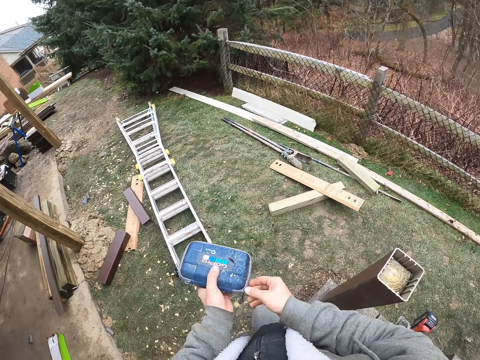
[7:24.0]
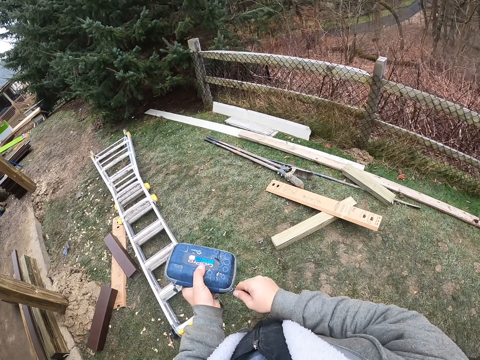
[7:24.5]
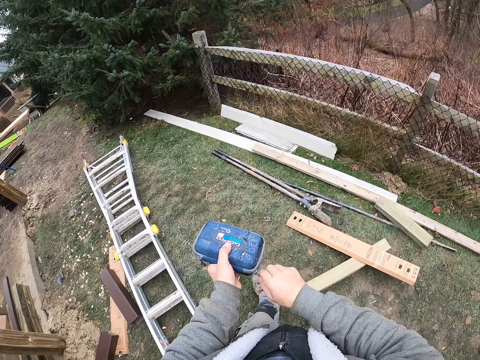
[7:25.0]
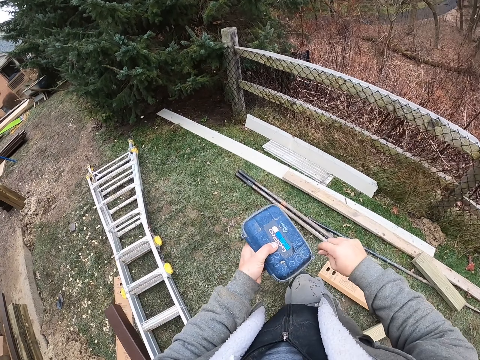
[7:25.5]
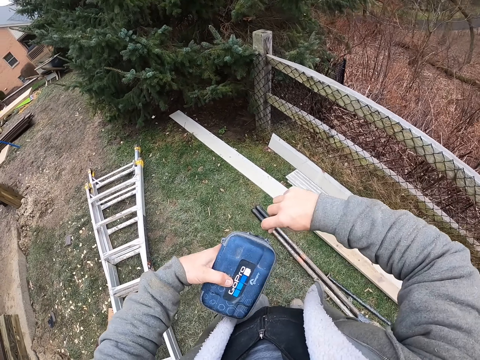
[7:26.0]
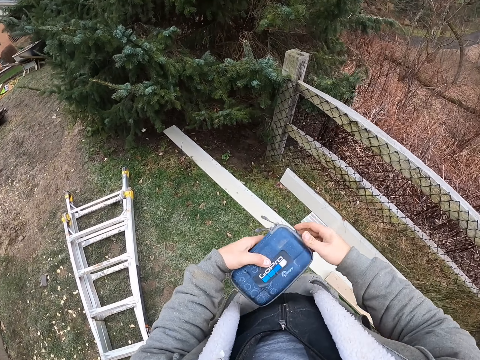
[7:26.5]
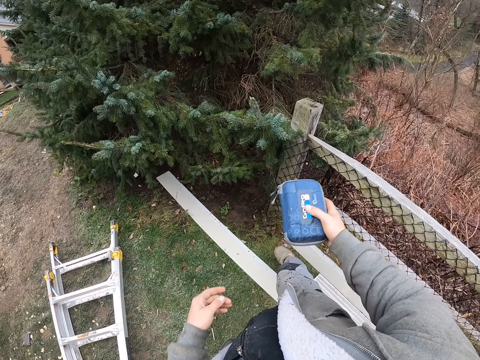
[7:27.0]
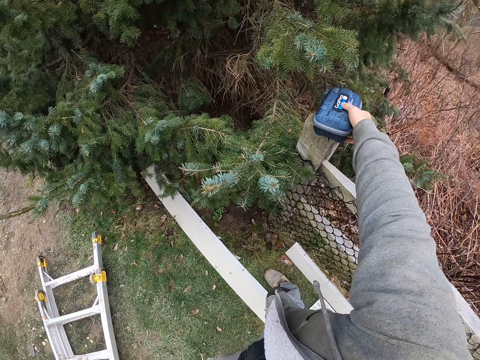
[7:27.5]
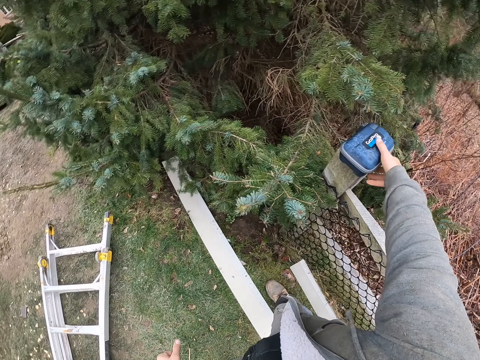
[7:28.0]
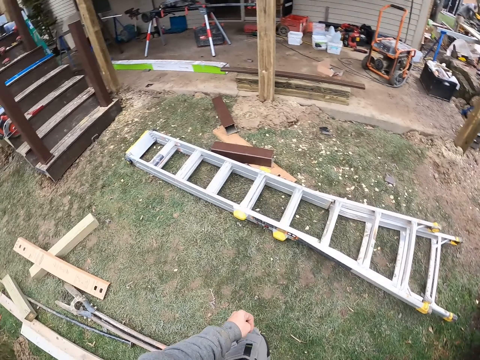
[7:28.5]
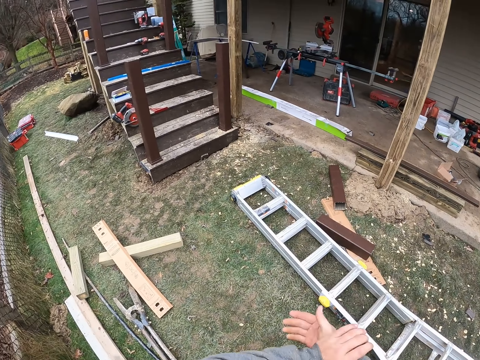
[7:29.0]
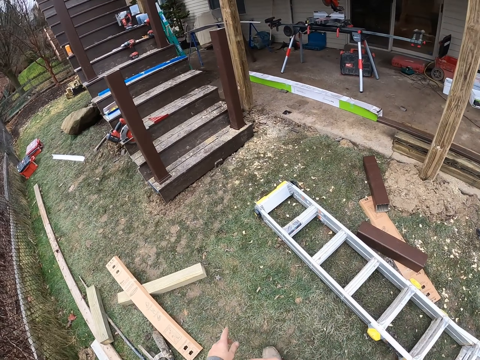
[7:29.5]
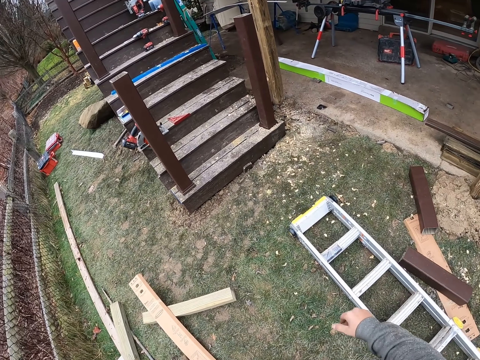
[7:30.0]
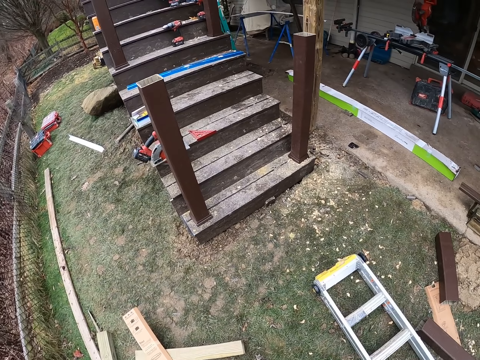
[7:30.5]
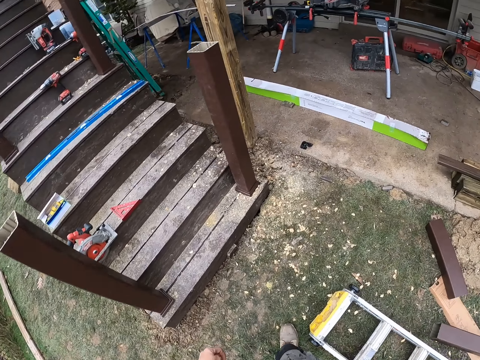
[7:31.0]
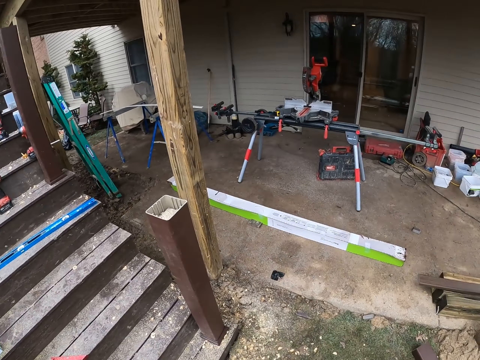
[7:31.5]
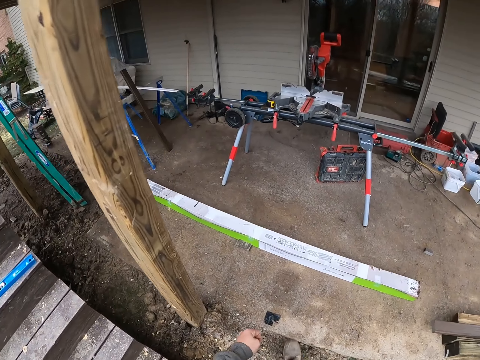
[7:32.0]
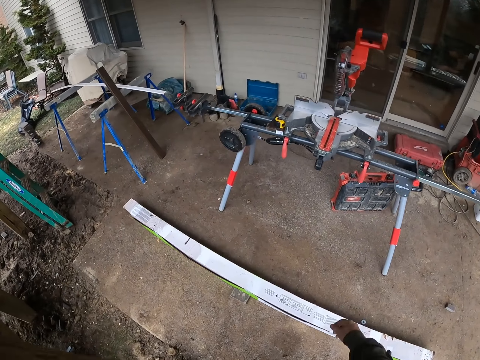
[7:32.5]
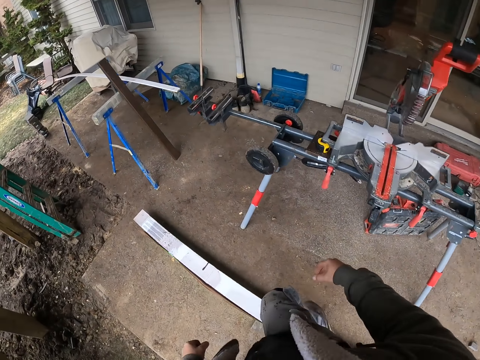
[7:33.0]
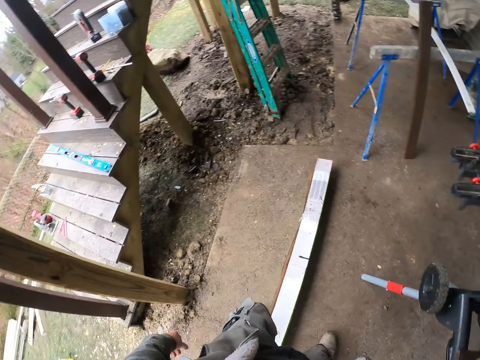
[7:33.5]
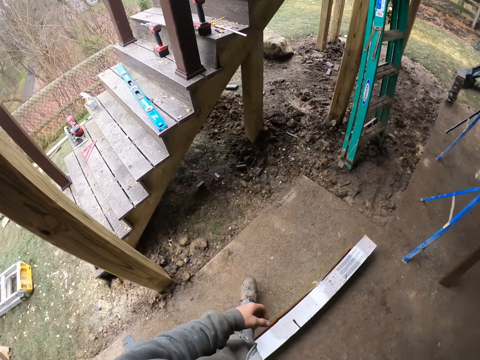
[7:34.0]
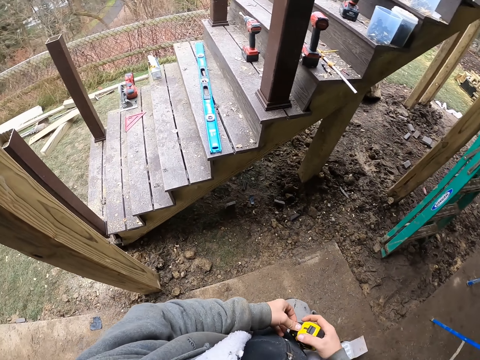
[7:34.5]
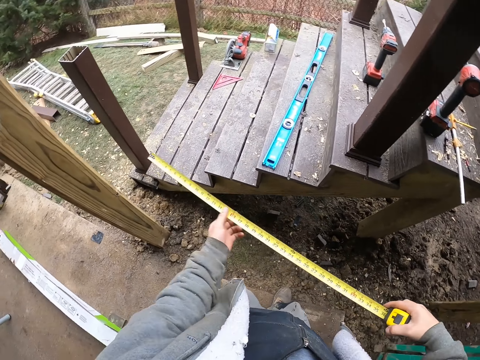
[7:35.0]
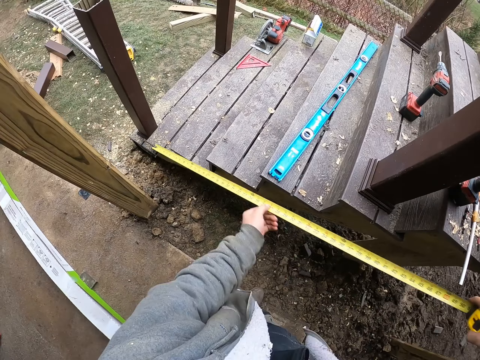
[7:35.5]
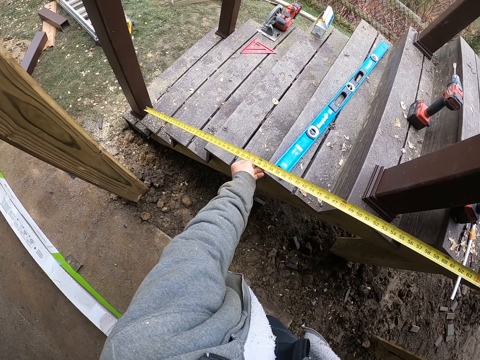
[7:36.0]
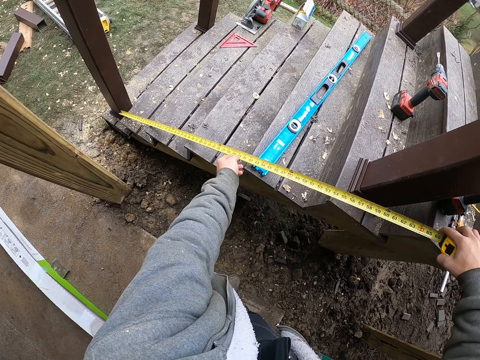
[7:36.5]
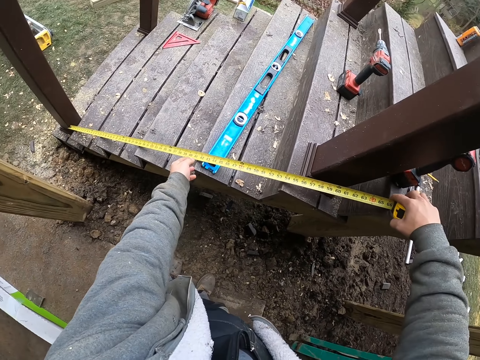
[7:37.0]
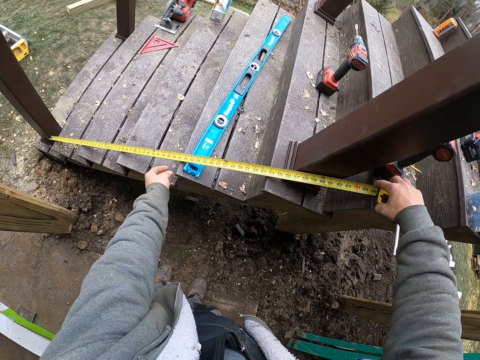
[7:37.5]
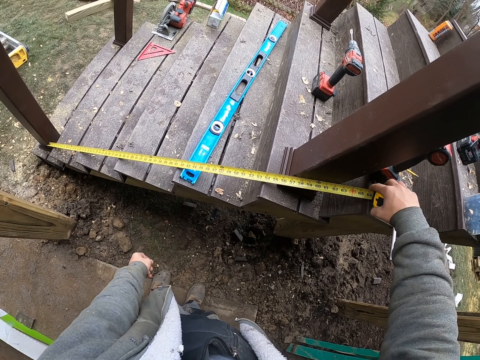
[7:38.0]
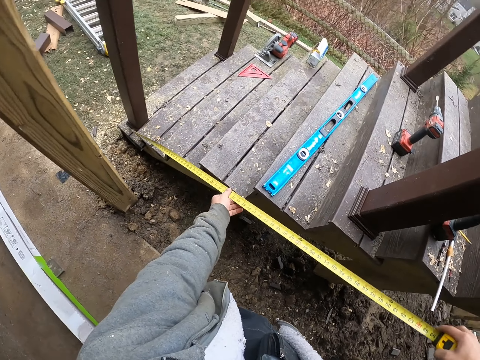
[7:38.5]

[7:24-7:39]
The camera wearer opens the box. They put the box on top of the fence. They walk towards the cutter machine. They measure the stairs.

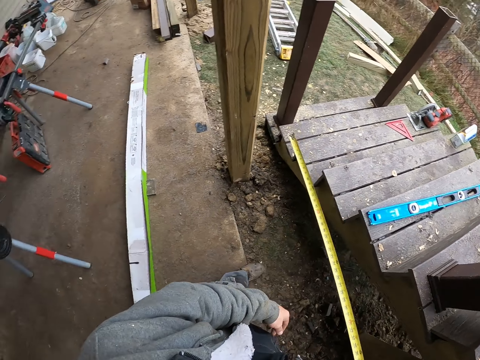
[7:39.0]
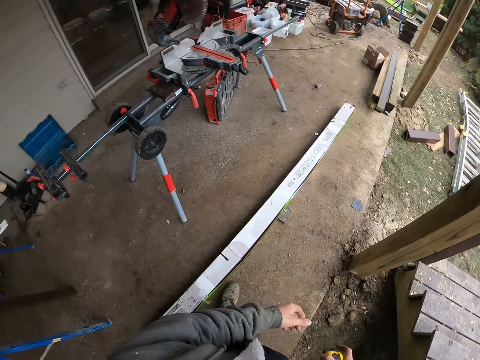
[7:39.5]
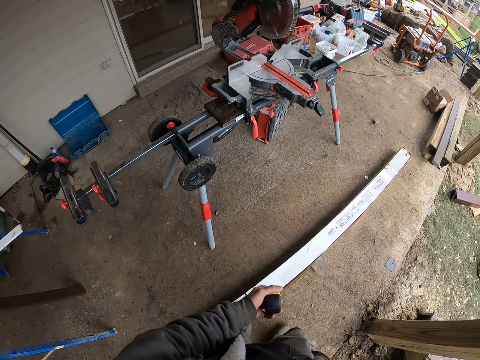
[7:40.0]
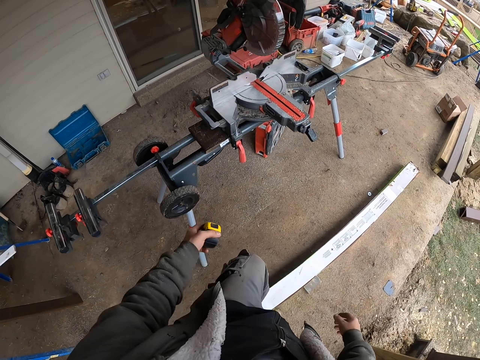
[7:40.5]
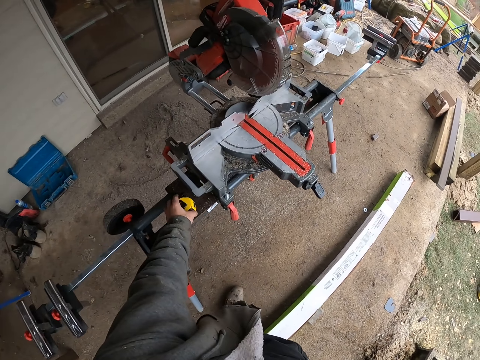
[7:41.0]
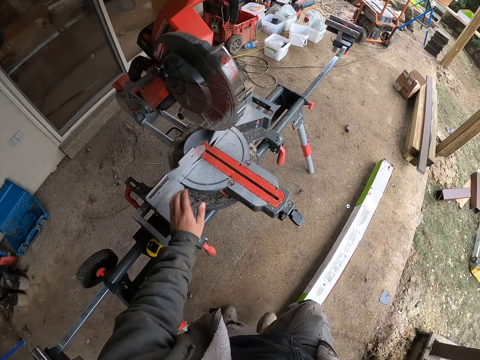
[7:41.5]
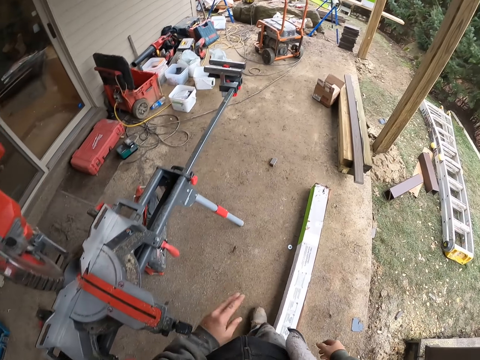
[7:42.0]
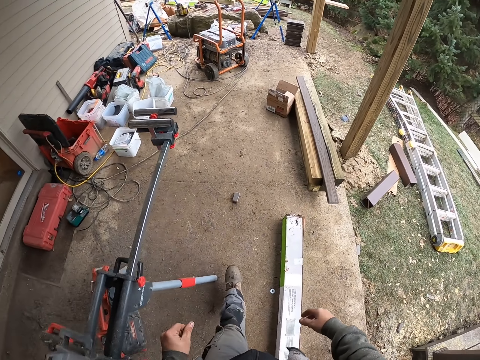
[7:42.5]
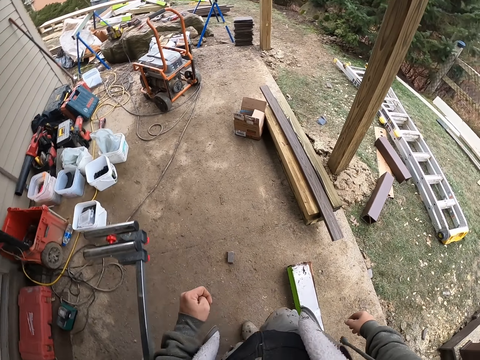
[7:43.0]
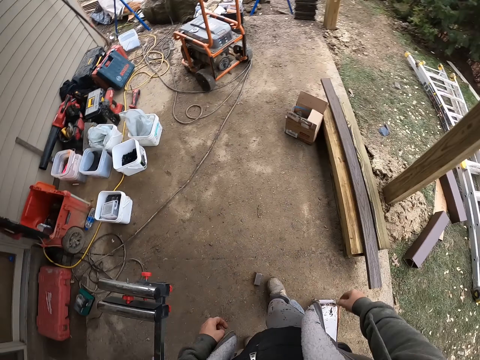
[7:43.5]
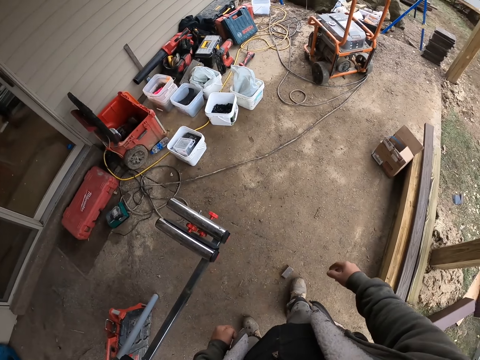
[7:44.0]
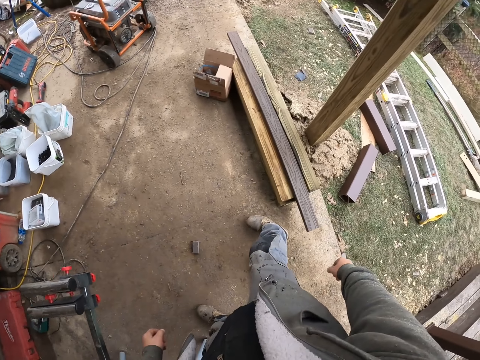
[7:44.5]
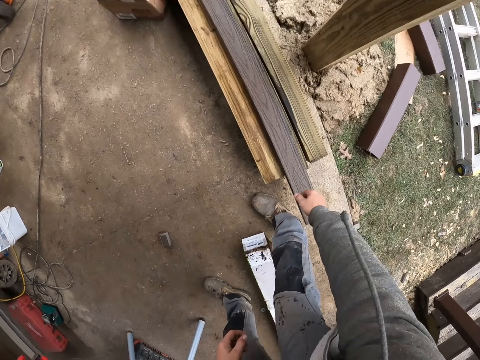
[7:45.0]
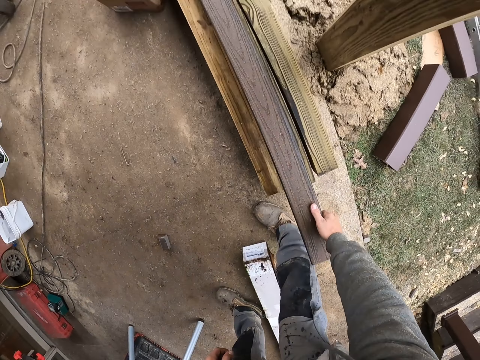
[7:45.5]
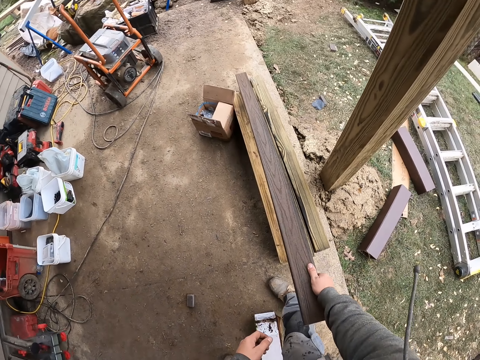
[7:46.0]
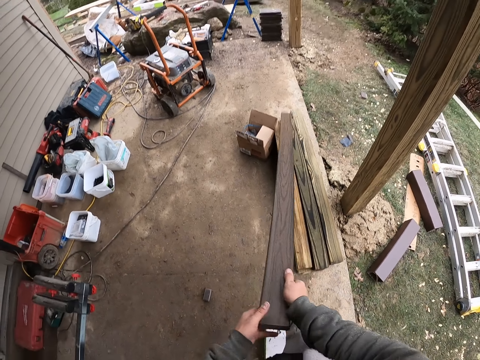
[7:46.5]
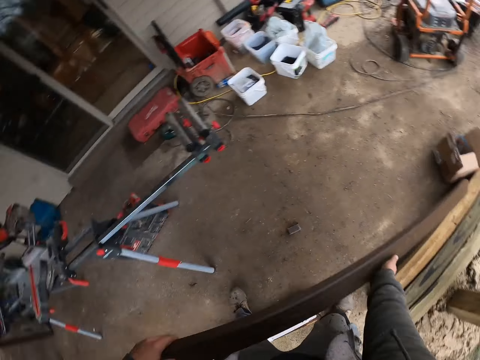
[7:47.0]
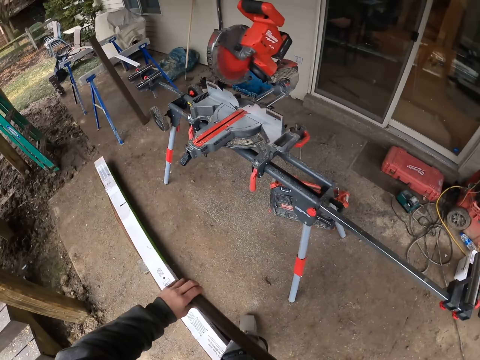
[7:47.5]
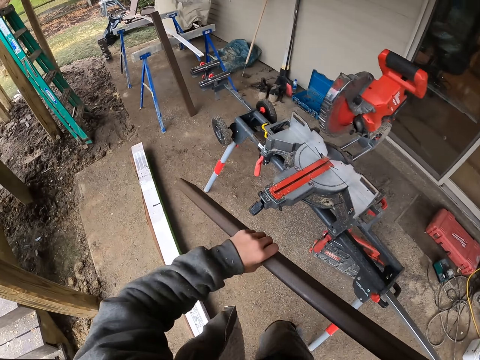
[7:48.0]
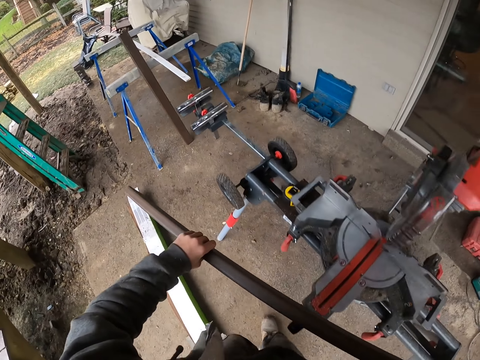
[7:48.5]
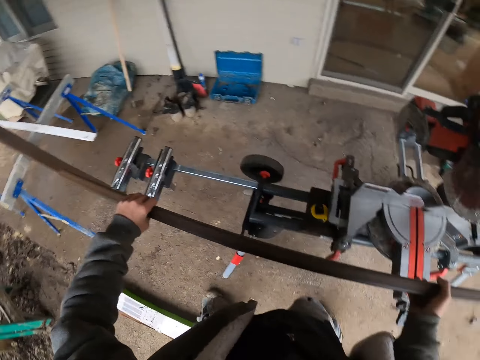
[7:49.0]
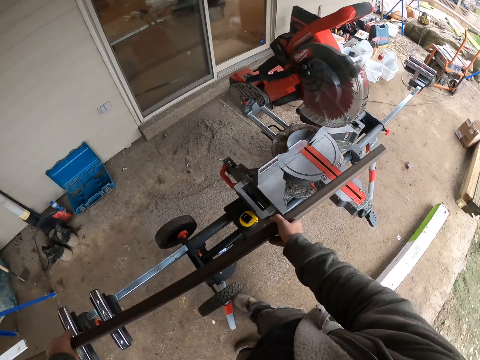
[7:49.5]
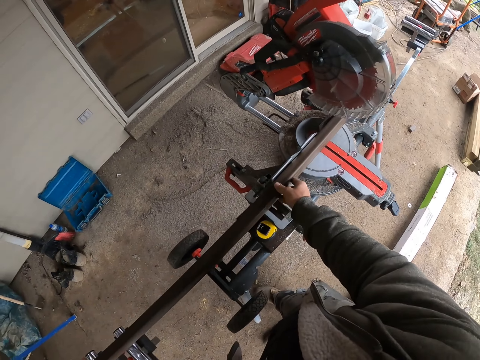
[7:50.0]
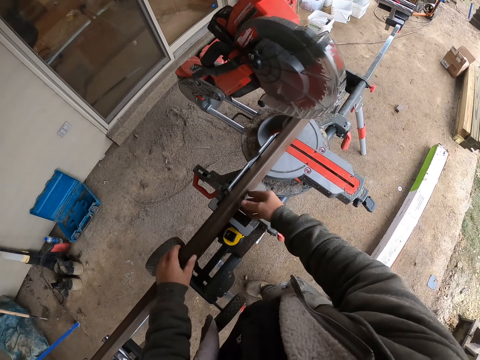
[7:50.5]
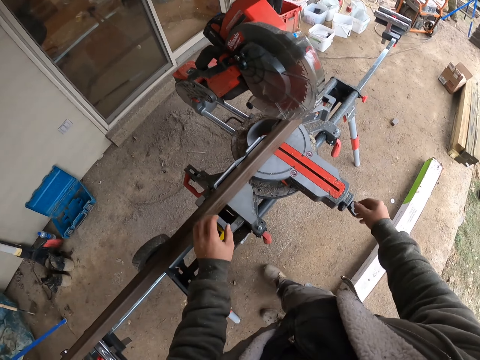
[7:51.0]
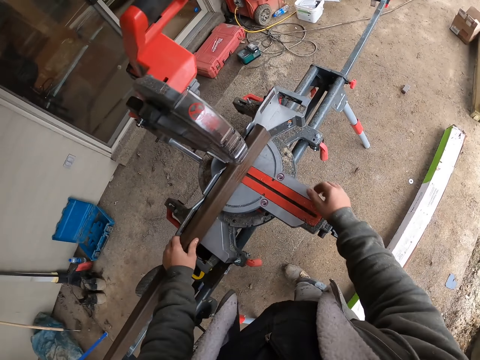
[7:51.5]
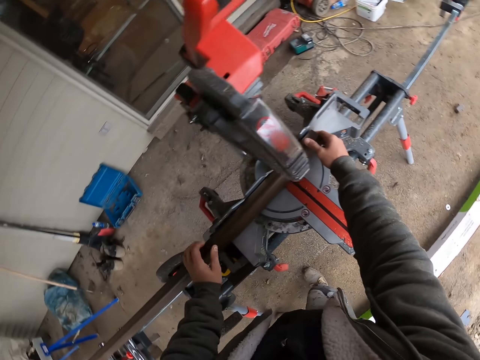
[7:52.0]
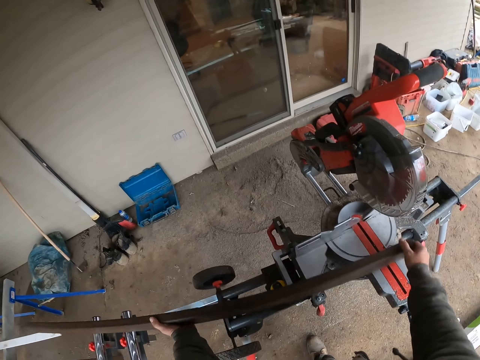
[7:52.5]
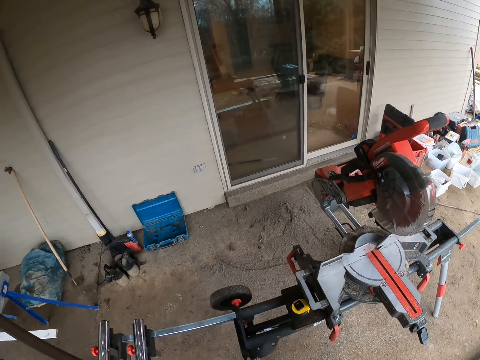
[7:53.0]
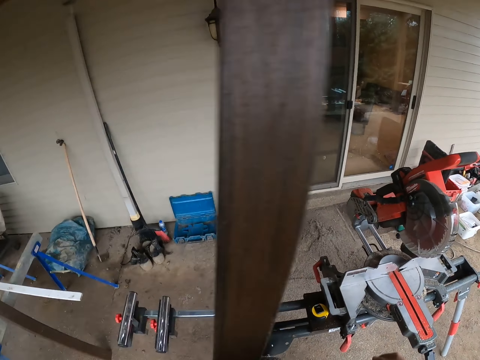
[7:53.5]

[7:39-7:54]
The camera wearer returns the tape measure. They walk. They take the metal. They put the metal in the cutter machine.
